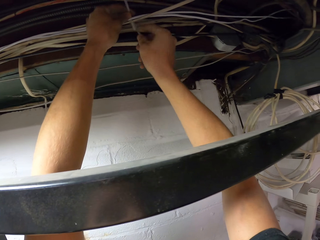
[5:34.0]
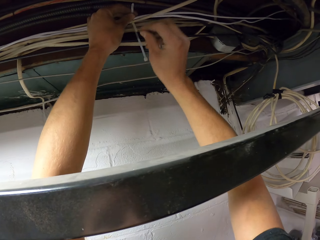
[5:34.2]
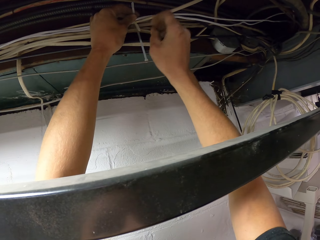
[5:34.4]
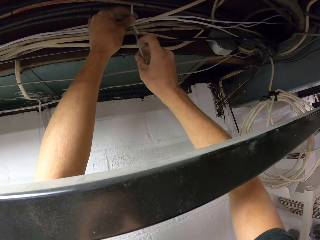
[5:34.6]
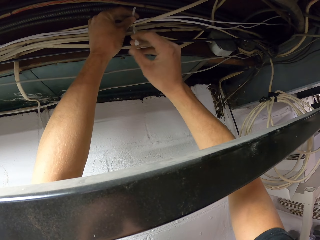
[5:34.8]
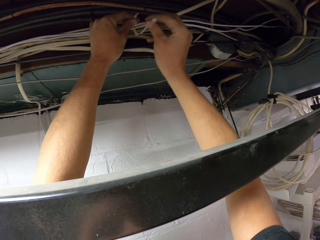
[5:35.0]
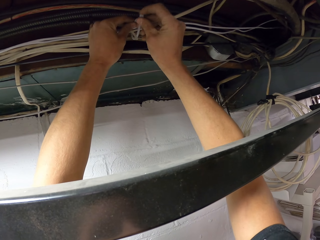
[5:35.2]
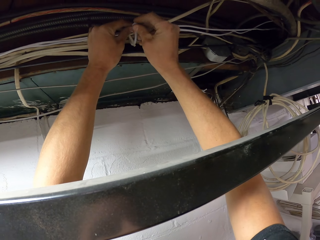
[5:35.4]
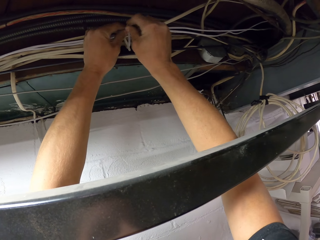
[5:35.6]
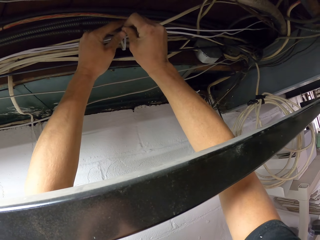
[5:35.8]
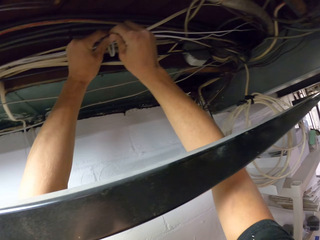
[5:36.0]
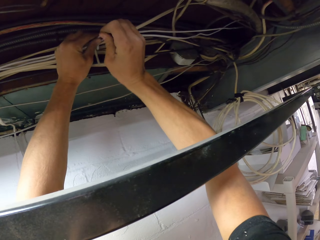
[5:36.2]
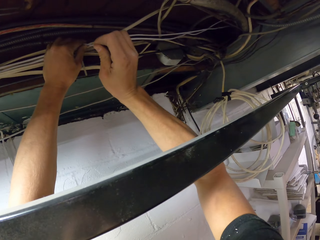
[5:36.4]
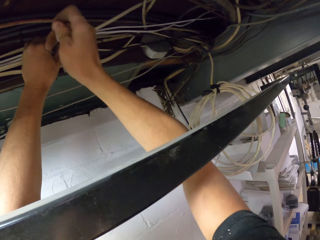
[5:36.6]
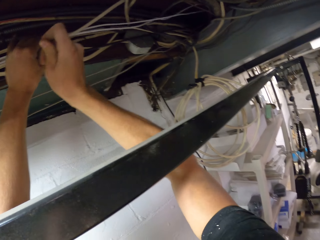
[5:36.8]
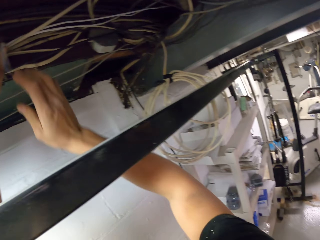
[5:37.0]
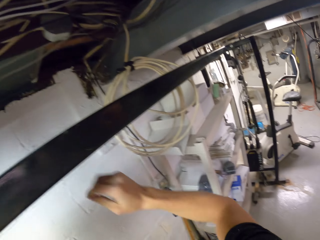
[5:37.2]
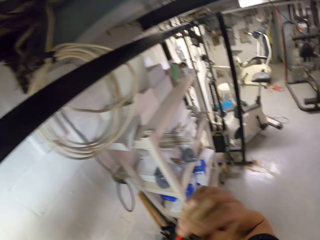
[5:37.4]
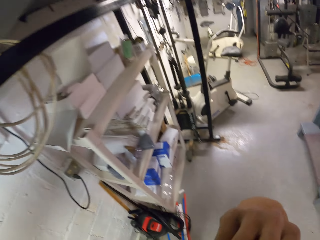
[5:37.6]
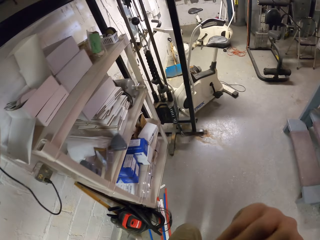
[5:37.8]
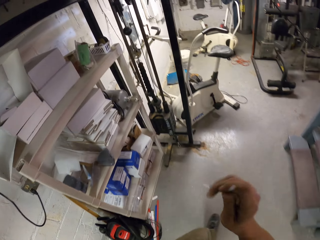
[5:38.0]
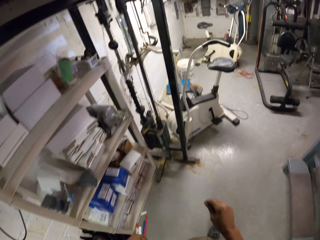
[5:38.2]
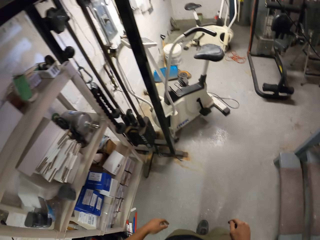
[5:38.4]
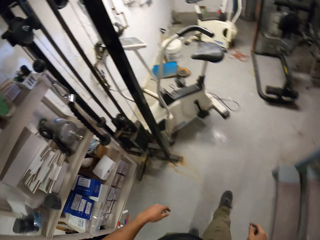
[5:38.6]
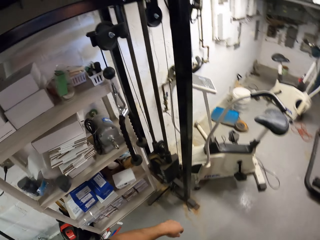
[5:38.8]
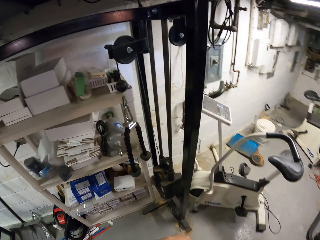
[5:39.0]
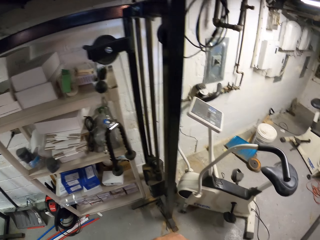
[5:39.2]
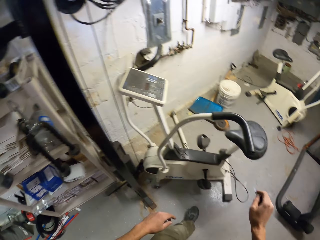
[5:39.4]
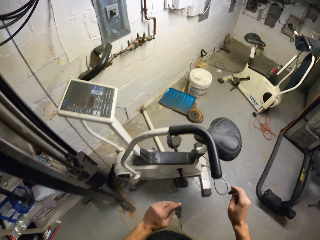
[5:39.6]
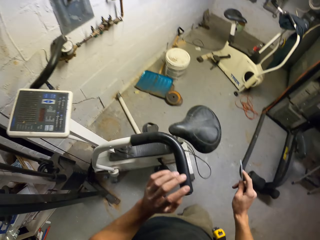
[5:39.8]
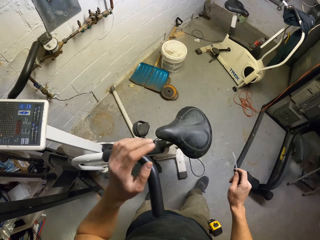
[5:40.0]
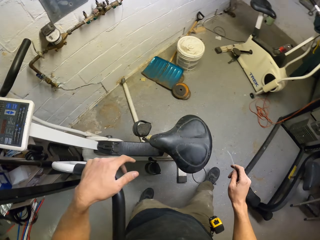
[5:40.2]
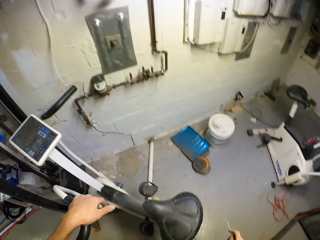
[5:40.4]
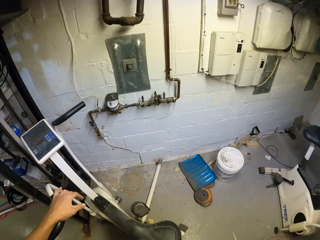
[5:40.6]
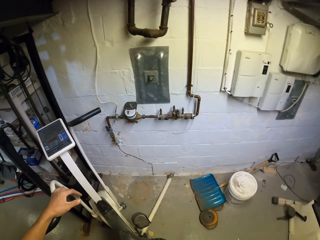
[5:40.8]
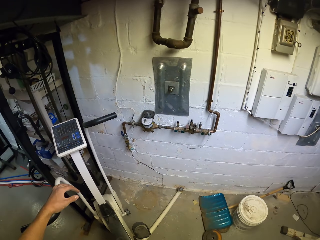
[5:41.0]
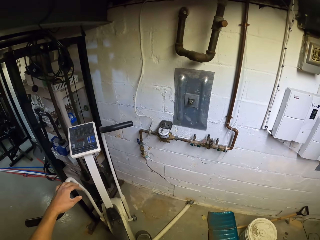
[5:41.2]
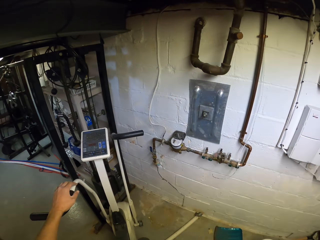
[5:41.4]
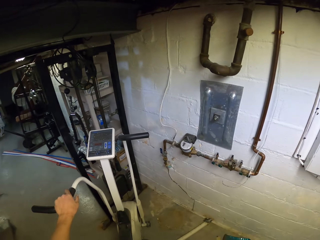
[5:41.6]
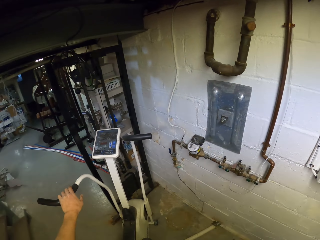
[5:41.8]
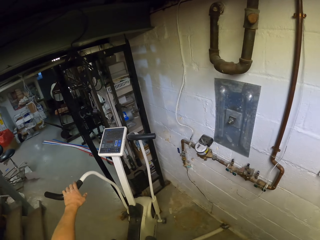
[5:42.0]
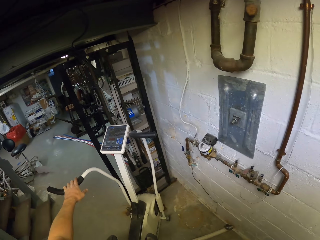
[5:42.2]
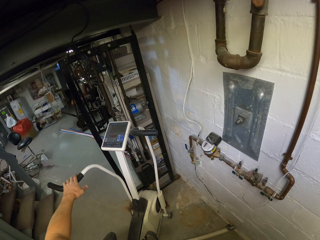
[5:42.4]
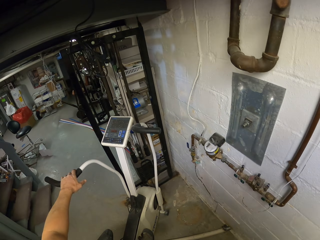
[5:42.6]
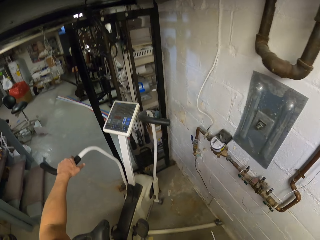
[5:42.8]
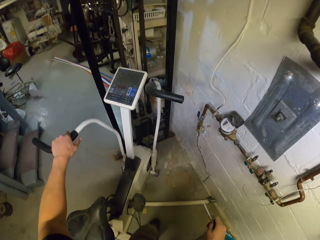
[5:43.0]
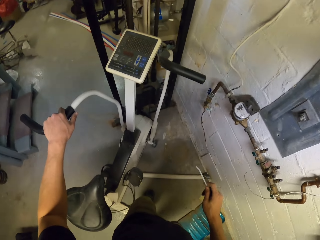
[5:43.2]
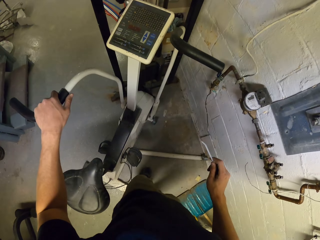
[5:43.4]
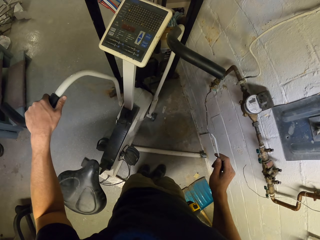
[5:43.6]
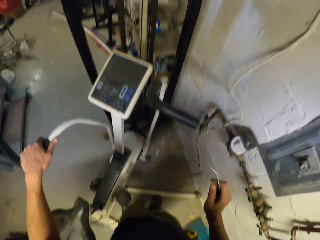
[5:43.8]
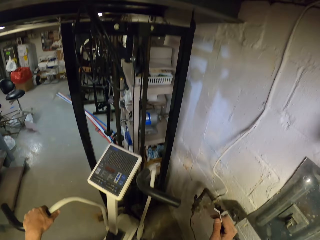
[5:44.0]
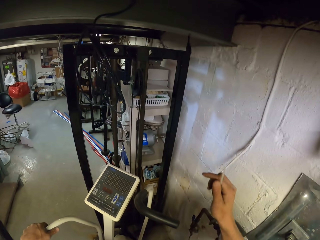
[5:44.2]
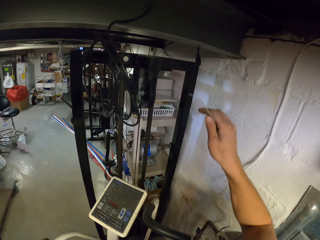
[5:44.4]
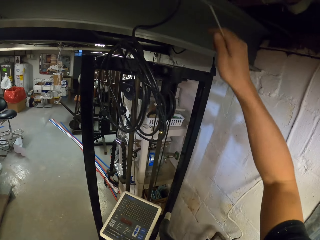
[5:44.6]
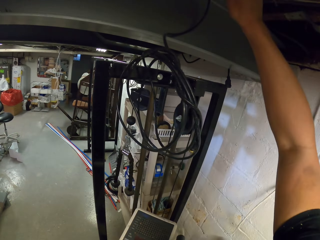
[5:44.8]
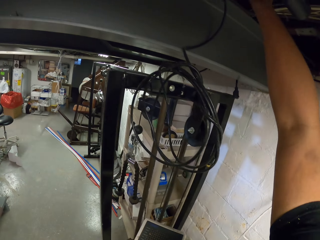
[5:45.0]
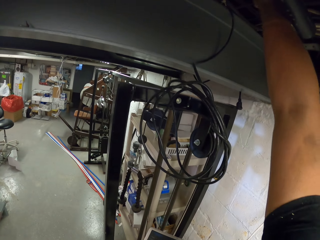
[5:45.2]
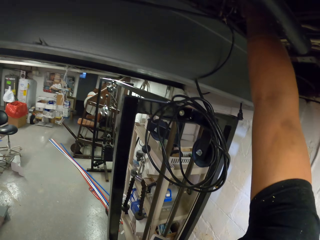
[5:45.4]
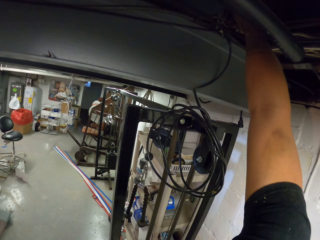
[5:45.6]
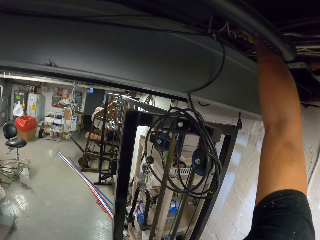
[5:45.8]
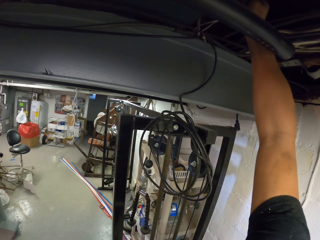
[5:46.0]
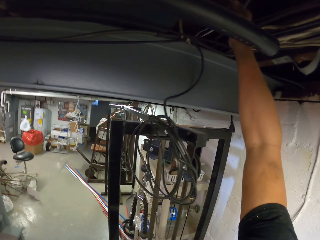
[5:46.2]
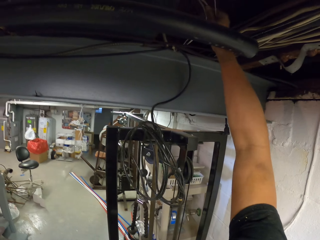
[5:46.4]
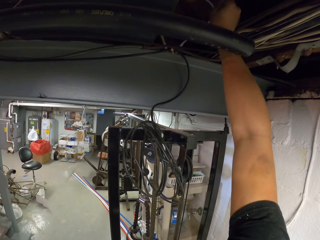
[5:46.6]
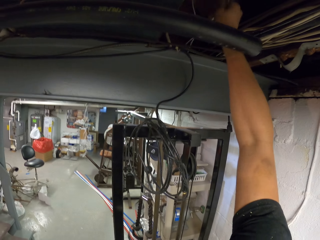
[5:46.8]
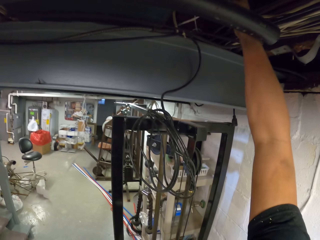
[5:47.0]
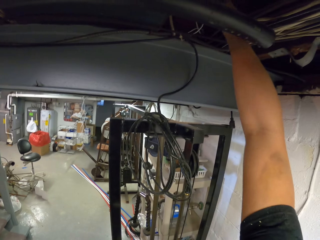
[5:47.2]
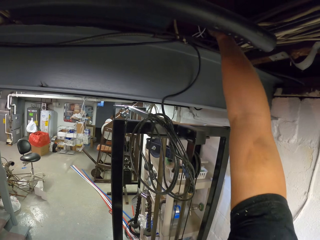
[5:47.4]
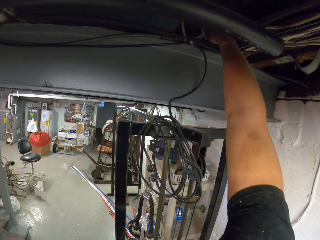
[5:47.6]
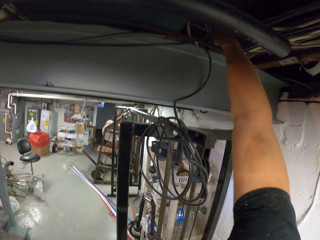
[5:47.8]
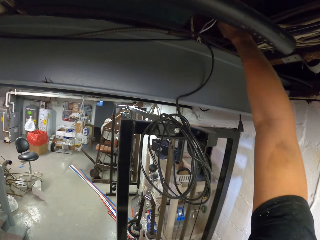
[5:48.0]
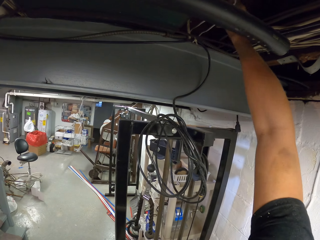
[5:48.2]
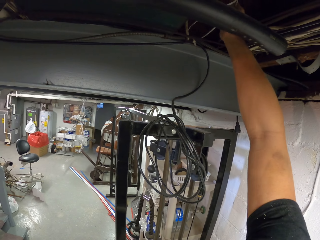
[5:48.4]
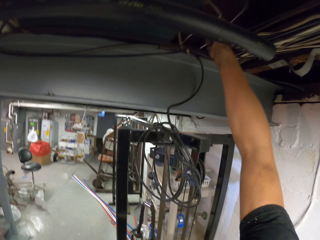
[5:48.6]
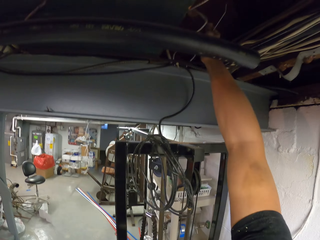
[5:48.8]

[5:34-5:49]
The camera wearer ties cables together with a zip tie on the right hand. They fasten the zip tie, release the cables, and hold a zip tie. They pick up a clip from the mouth with the right hand. They walk in the room. They hold a stationary bicycle. They touch a handle with the left hand. They walk in the room. They hold the stationary bicycle. They walk in the room. They lift a hand. They hold cables. They move a wire with the right hand. They organize the cables together.

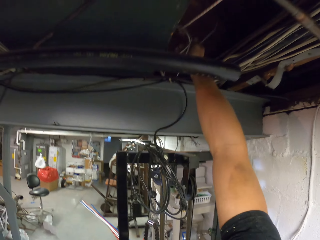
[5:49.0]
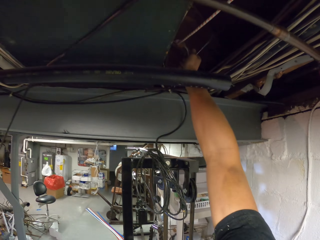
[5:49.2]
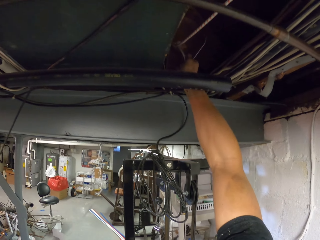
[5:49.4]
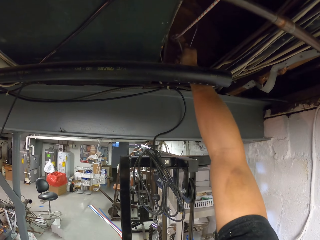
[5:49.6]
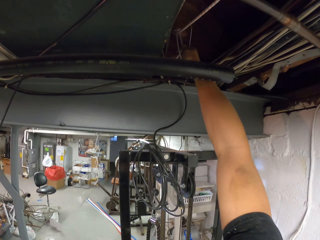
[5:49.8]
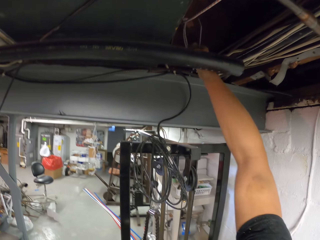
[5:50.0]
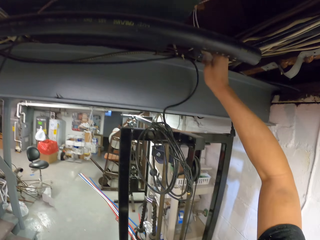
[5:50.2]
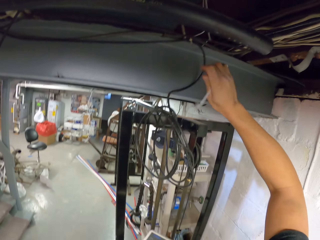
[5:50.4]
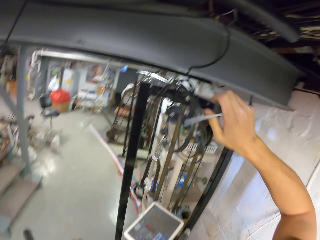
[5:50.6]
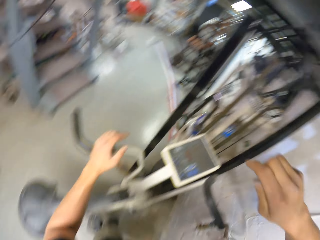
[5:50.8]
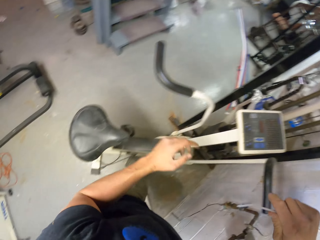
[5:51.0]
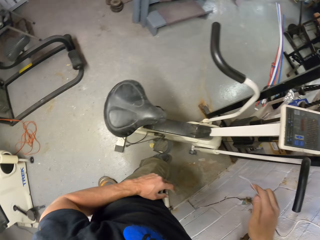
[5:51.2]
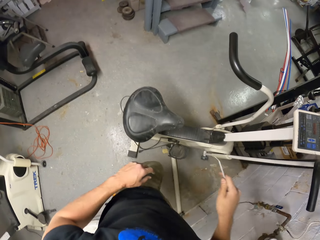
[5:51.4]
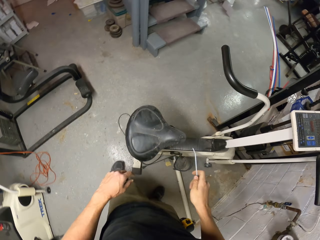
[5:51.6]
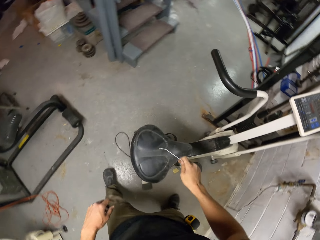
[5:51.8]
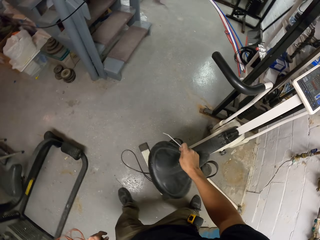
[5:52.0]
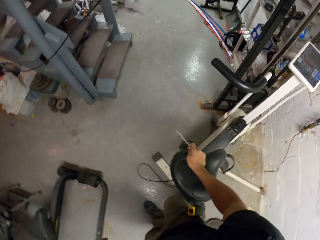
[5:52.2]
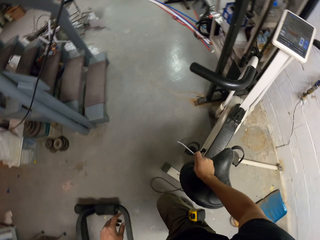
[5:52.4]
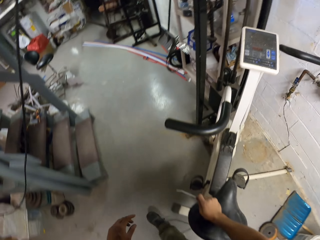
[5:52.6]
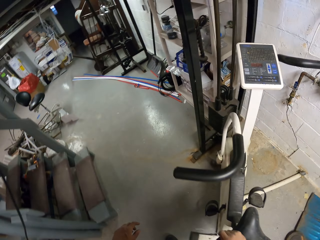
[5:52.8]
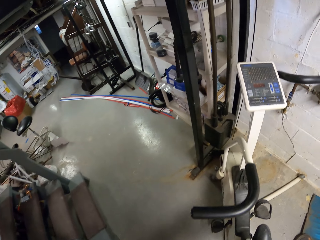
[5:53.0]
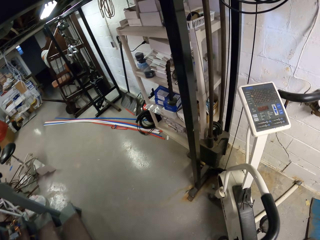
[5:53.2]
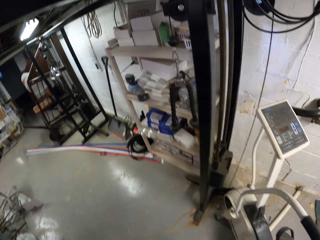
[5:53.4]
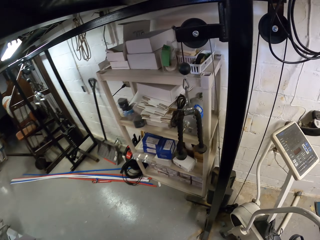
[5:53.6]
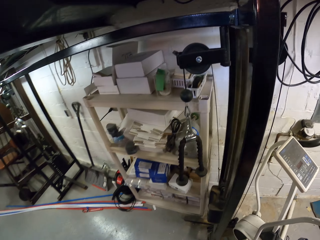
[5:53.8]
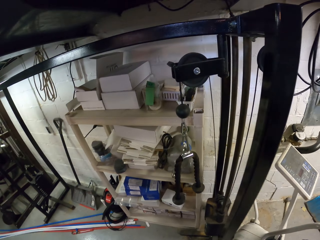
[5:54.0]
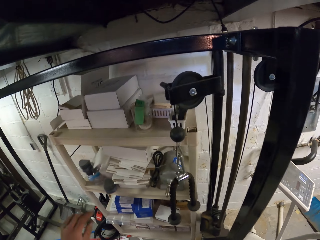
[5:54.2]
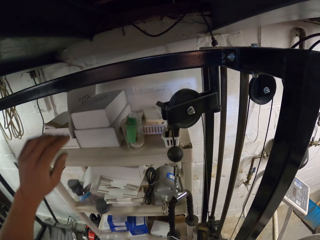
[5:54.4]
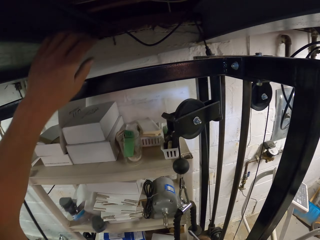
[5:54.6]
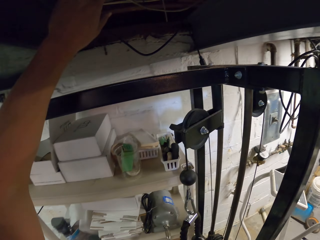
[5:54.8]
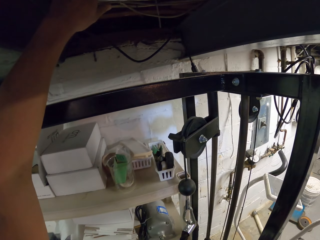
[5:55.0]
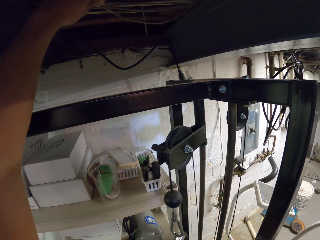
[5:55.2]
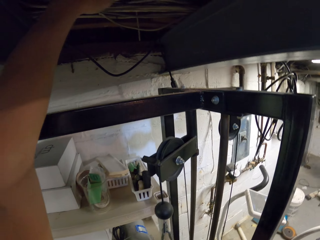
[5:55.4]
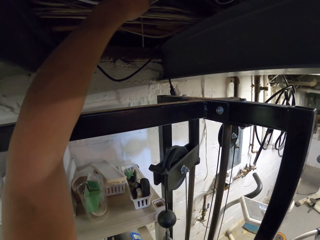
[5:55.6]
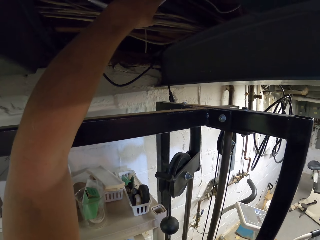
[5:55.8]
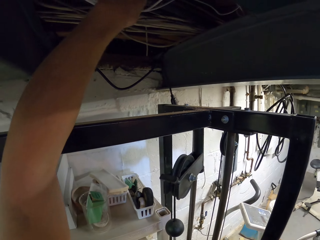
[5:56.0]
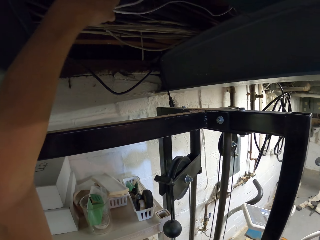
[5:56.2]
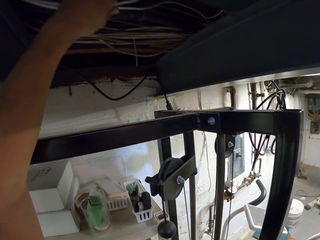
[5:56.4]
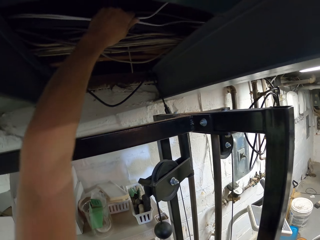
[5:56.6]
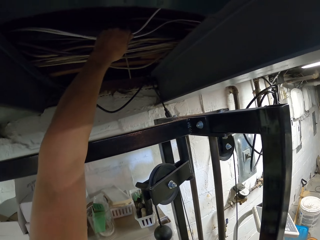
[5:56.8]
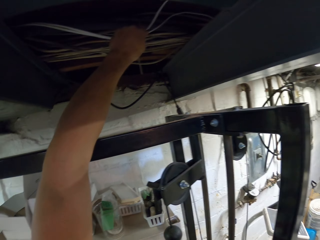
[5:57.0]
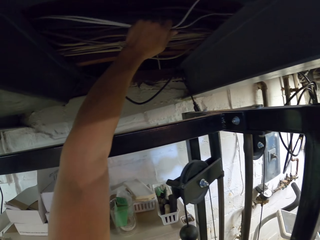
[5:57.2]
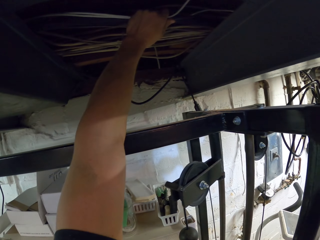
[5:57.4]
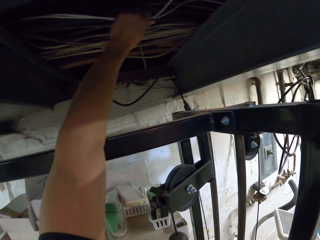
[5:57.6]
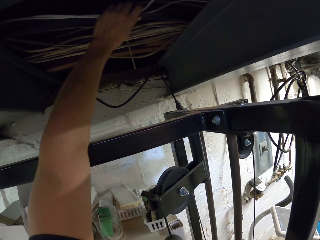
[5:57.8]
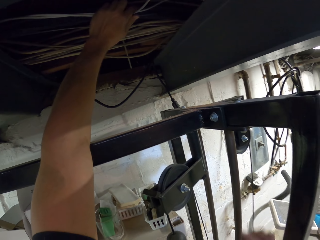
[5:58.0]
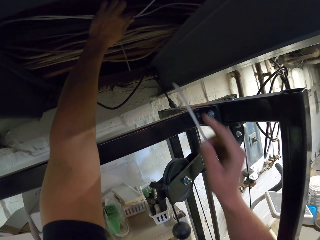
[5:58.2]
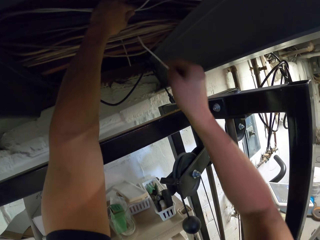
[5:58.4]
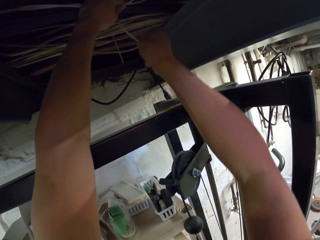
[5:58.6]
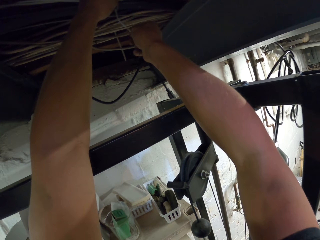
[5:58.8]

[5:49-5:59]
The camera wearer releases the cables and drops a hand. They walk in the room. They touch a seat with the right hand. They hold cables. They organize the cables together with the left hand.
